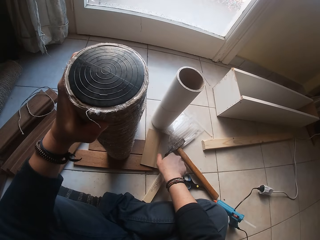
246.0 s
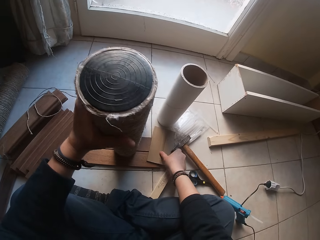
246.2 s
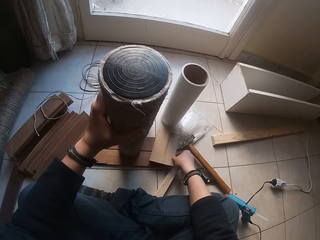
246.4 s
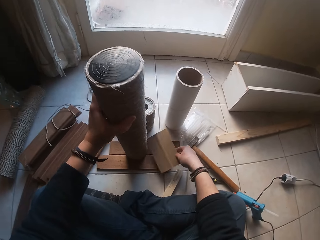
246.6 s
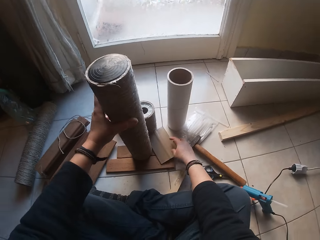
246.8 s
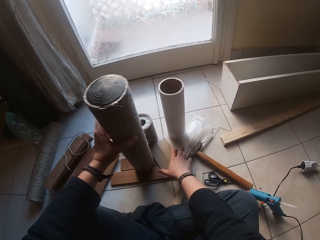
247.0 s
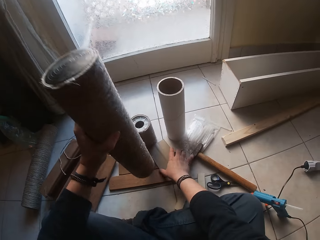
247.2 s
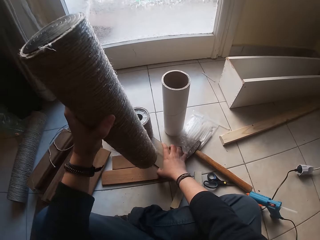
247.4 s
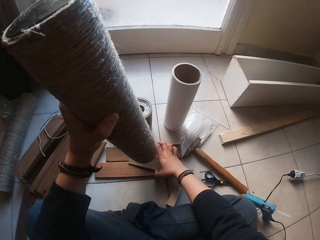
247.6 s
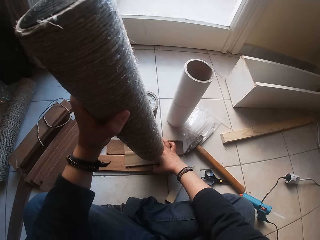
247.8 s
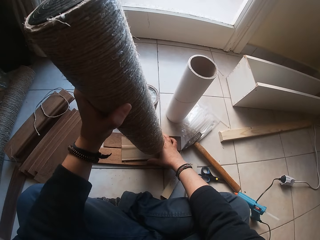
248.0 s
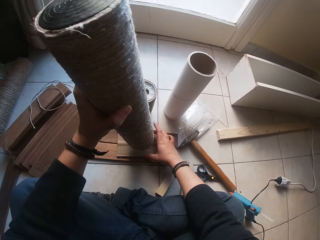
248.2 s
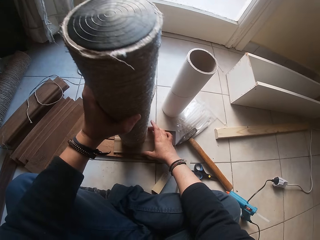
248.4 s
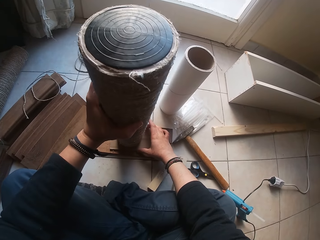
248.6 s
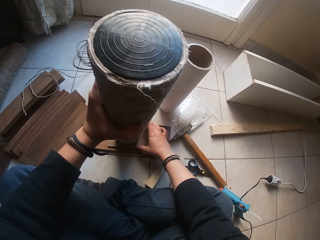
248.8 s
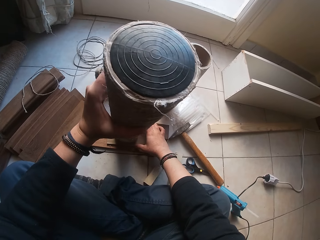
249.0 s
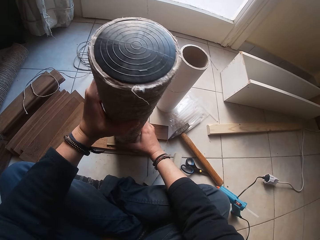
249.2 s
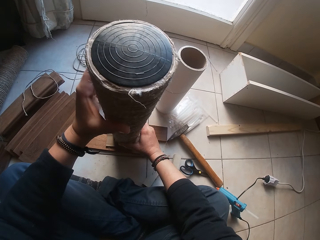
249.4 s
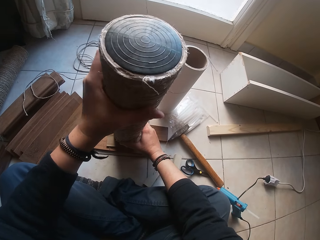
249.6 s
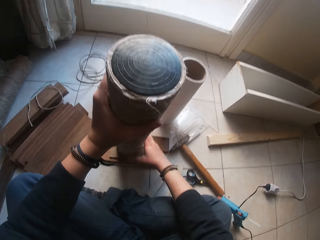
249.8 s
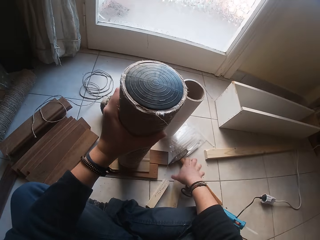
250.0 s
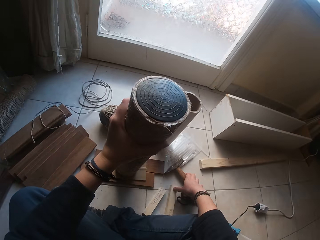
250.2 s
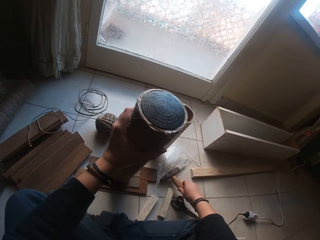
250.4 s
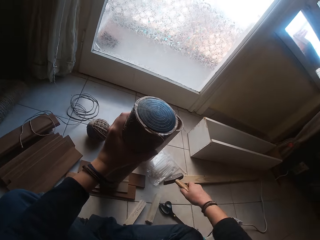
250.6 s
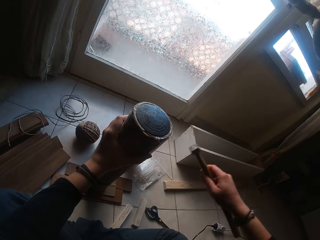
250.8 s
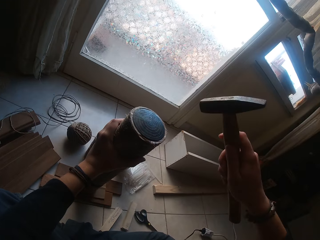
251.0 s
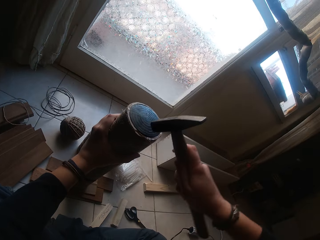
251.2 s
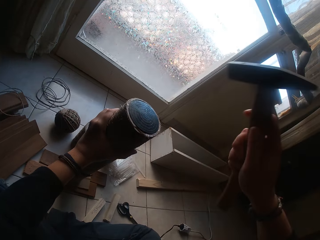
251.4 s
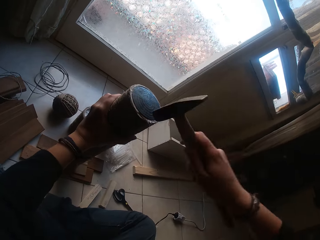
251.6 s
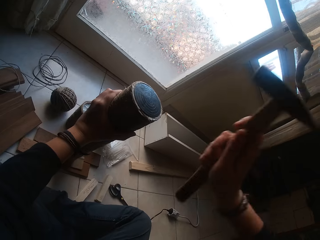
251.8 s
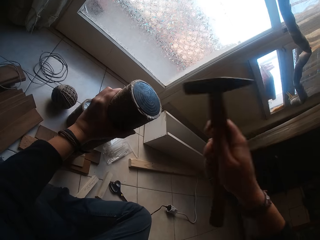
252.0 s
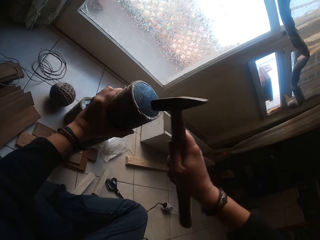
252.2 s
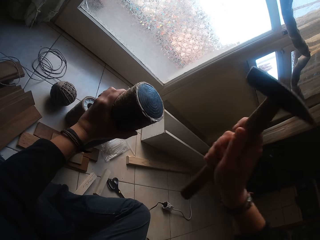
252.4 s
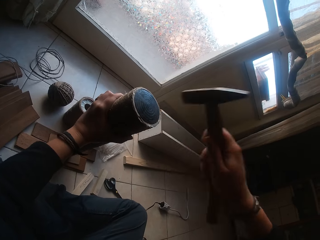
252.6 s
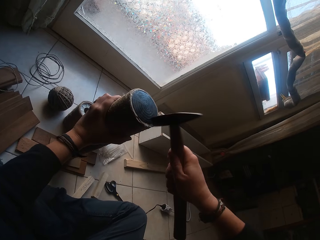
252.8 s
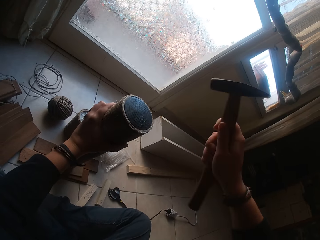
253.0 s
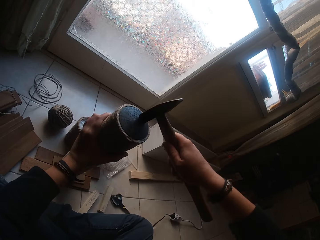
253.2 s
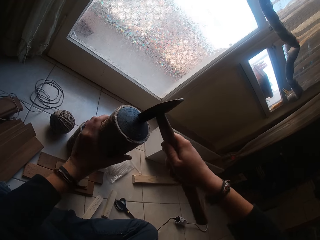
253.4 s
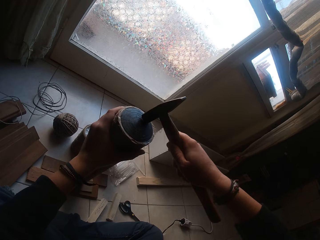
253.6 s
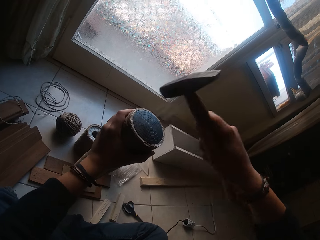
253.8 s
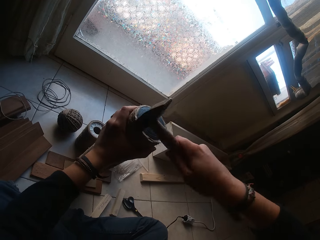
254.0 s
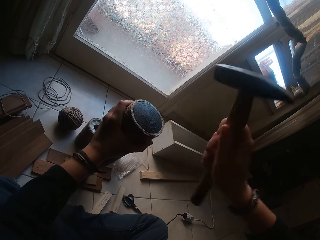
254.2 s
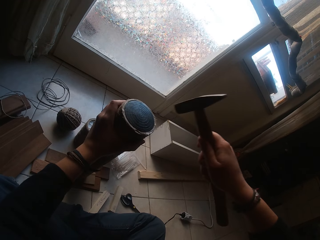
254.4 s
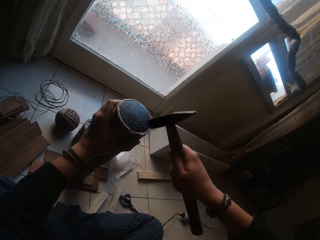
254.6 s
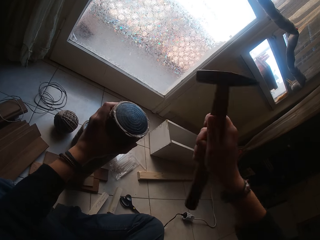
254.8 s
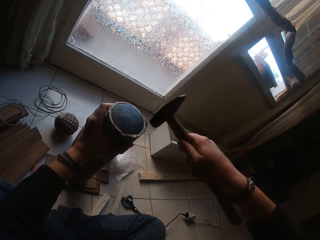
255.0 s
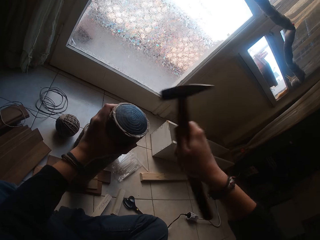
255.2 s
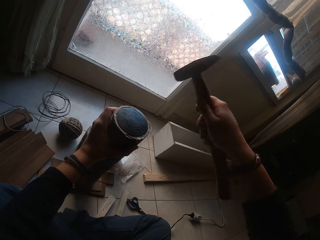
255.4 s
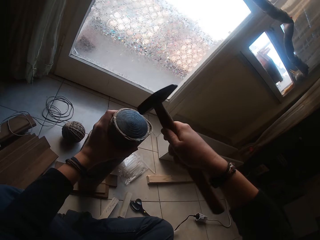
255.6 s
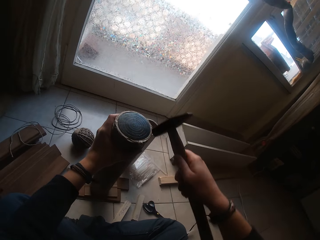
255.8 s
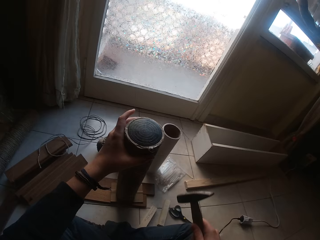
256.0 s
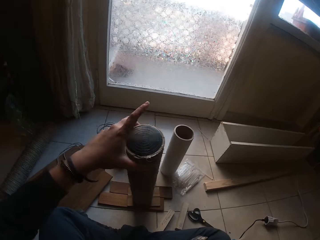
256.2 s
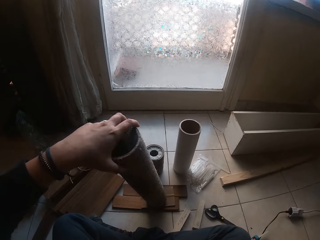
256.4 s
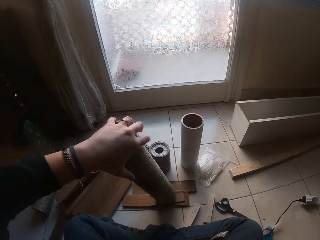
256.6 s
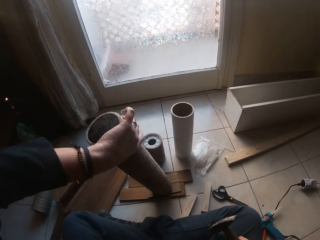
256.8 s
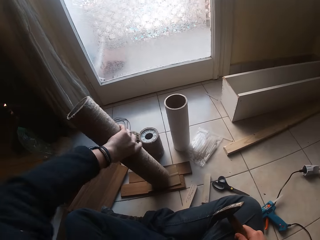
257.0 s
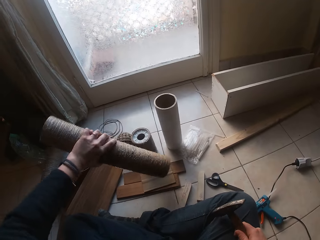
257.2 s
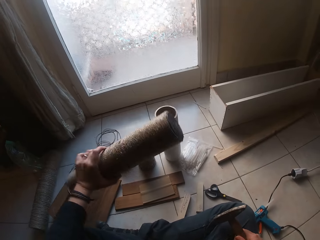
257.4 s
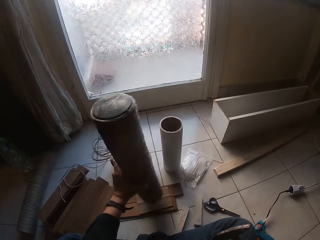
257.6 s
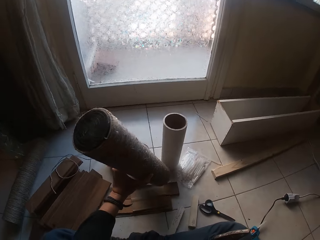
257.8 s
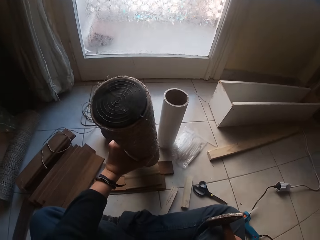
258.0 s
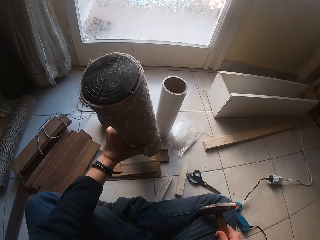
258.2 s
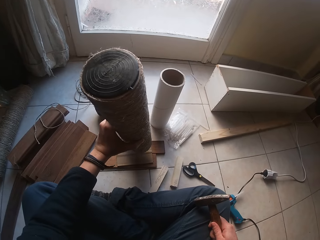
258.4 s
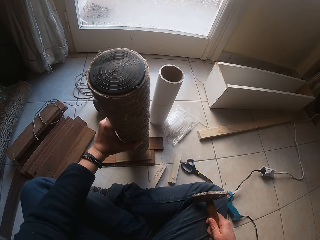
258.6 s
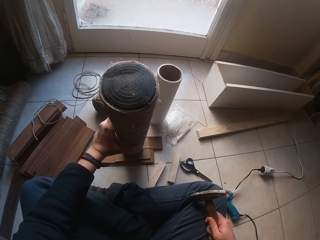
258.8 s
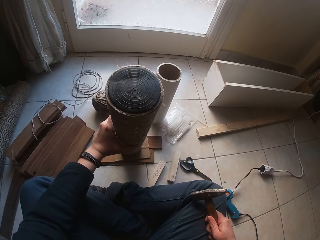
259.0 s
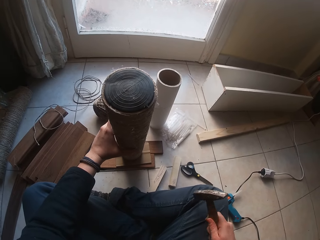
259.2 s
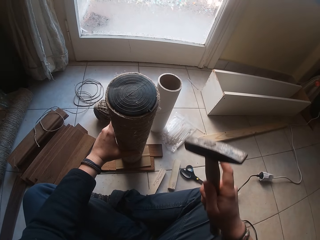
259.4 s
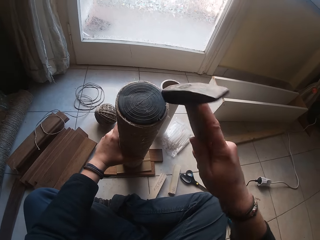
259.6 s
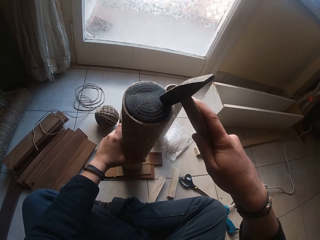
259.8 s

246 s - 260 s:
The camera wearer lifts the small plywood on the floor with his right hand. He drops the small plywood in his right hand on the thin wood. He lifts the cardboard tube with his left hand. He adjusts the small plywood on the thin wood. He drops the cardboard tube in his left hand on the small plywood. He lifts the hammer on the floor with his right hand. He hits the tubing cap into the cardboard tube with the hammer in his right hand. He adjusts his left hand on the cardboard tube. He hits the tubing cap into the cardboard tube with the hammer in his right hand. He flips the cardboard tube with his left hand upside-down.

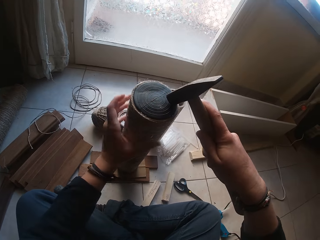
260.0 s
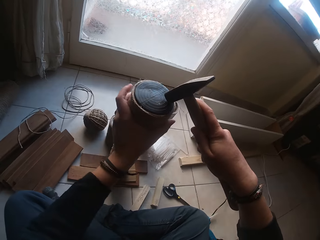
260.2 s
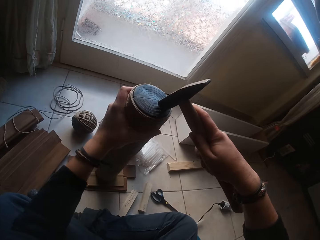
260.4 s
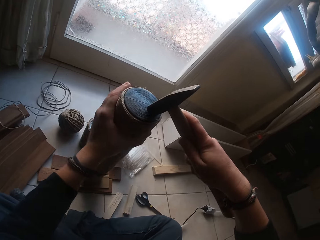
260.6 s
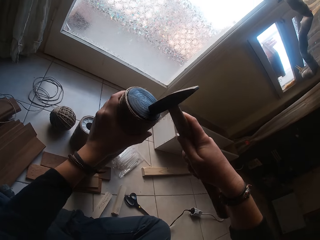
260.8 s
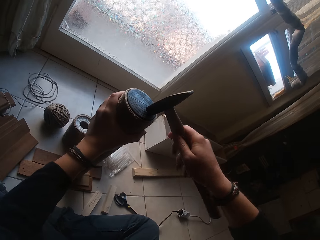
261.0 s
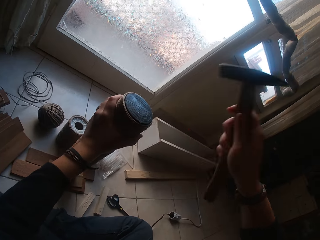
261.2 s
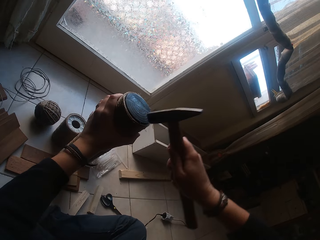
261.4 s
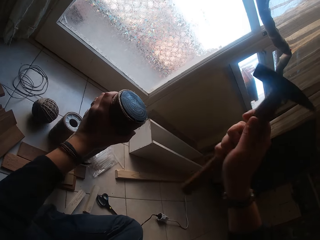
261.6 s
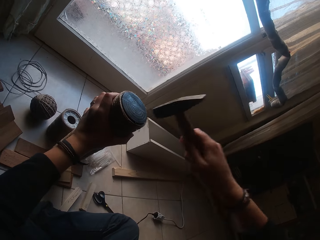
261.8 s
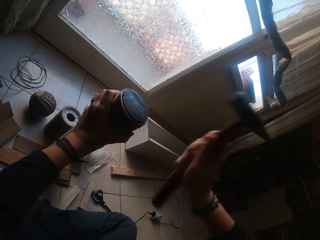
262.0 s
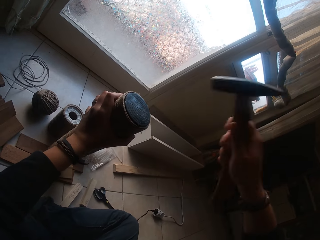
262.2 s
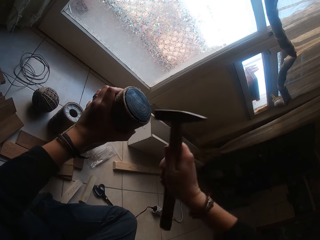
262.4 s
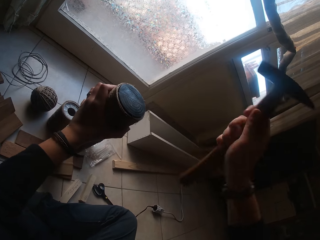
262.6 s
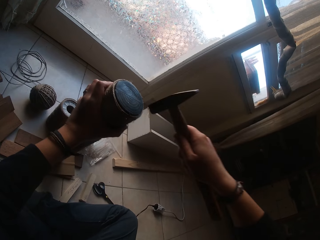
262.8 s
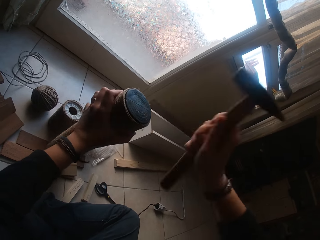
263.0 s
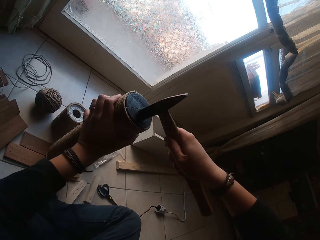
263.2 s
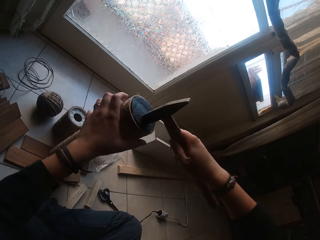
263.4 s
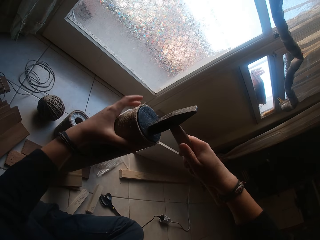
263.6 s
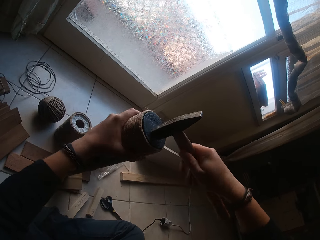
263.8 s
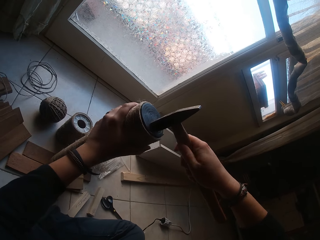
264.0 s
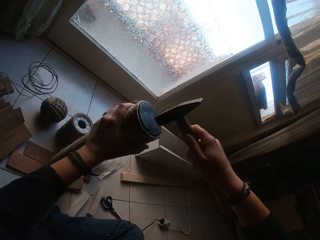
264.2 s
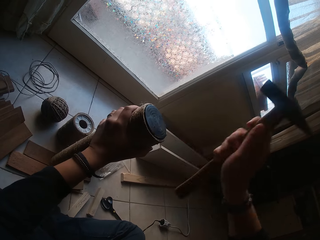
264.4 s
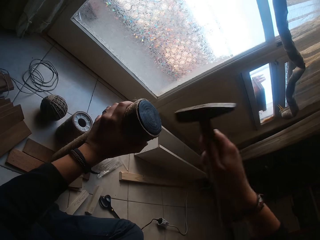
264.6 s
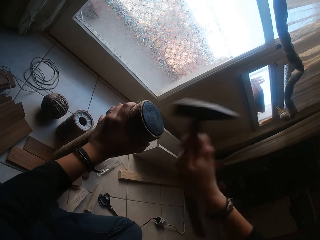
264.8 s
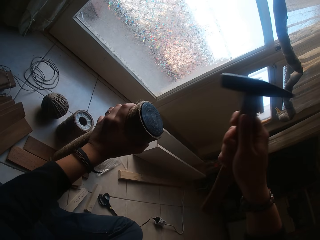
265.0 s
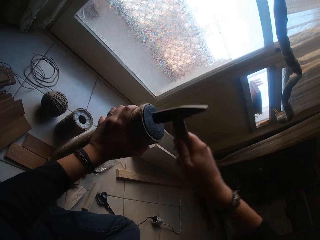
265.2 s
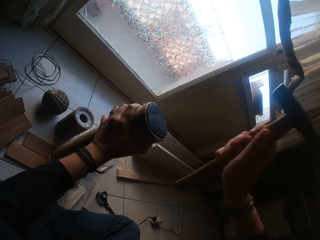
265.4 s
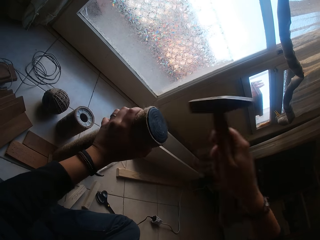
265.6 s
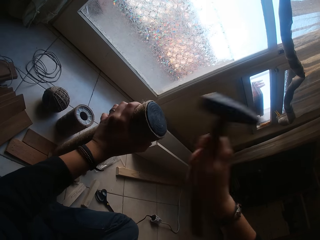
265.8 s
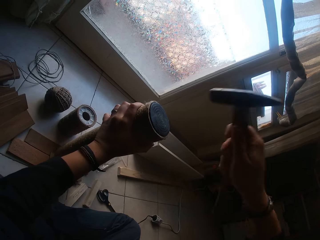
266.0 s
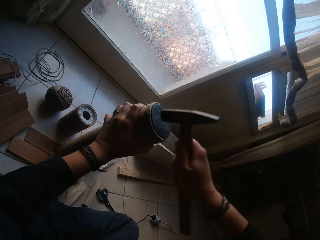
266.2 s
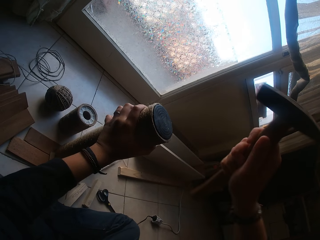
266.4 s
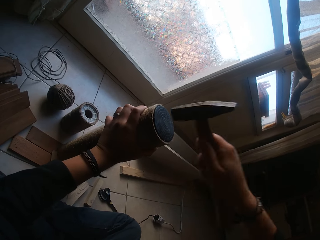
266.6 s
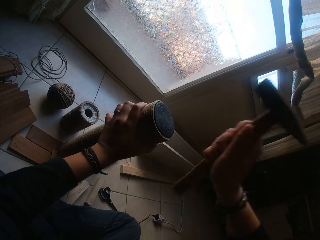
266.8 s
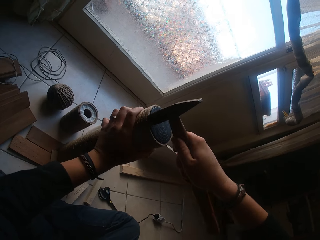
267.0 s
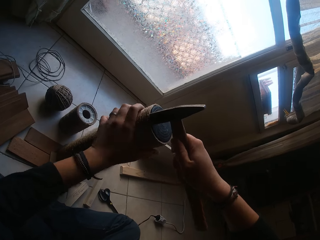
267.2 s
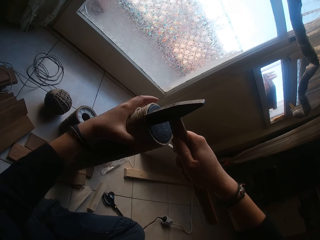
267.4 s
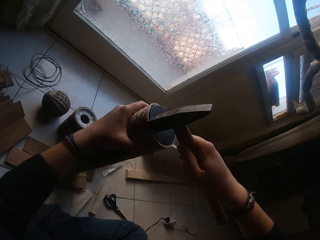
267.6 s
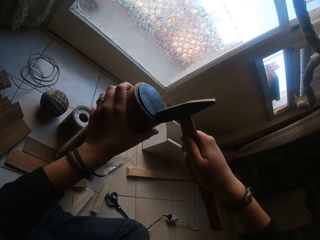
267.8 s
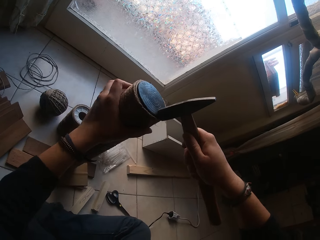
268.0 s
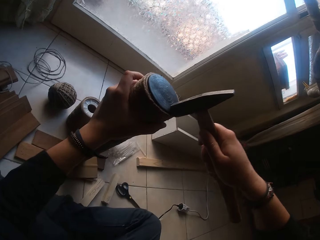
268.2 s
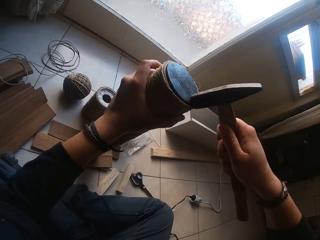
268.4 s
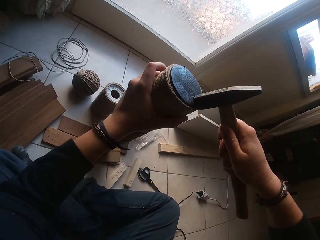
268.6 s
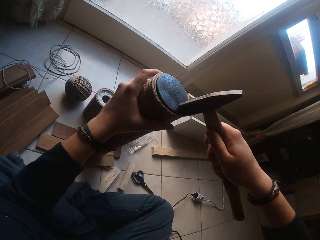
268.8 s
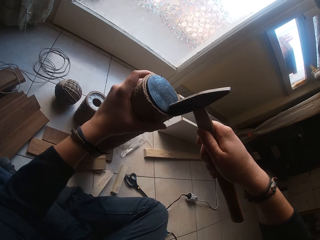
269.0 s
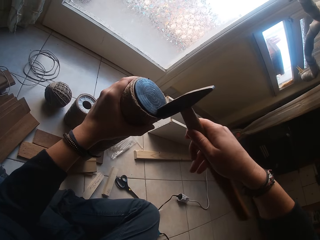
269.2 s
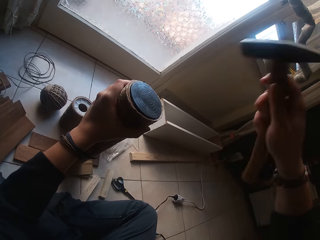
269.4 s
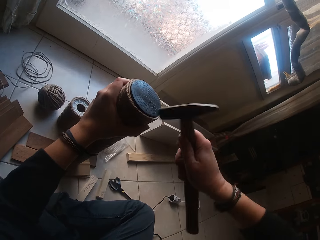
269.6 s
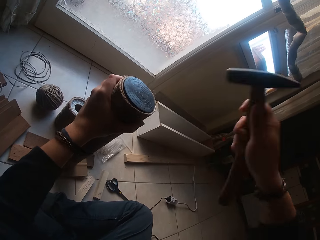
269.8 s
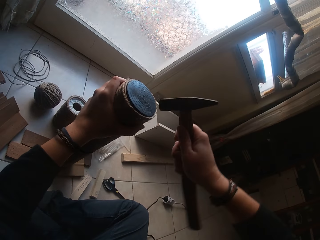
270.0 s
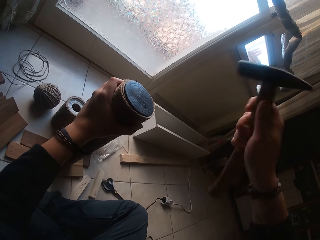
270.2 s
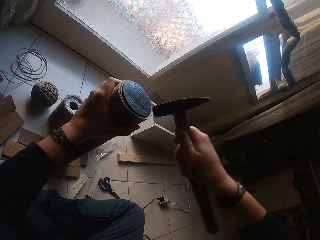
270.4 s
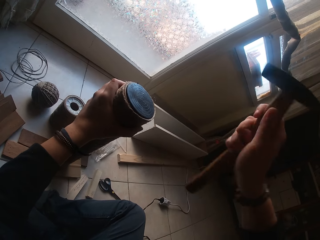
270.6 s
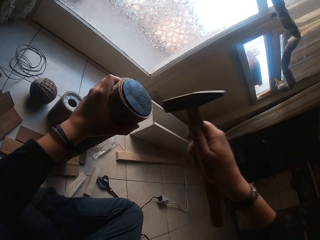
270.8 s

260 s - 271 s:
The camera wearer adjusts the cardboard tube with his left hand. He hits the tubing cap into the cardboard tube with the hammer in his right hand. He adjusts the cardboard tube with his left hand. He hits the tubing cap into the cardboard tube with the hammer in his right hand. He adjusts the cardboard tube with his left hand. He hits the tubing cap into the cardboard tube with the hammer in his right hand.
